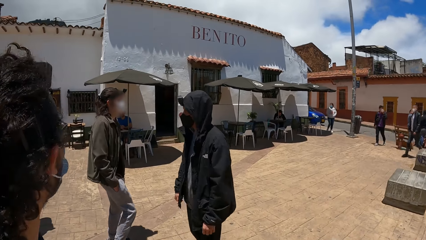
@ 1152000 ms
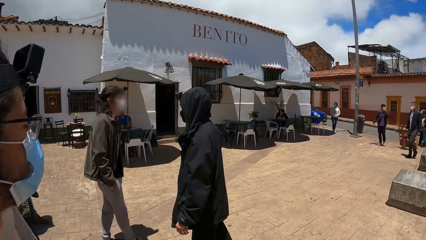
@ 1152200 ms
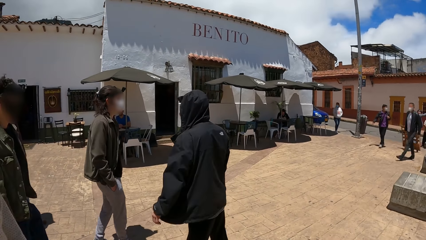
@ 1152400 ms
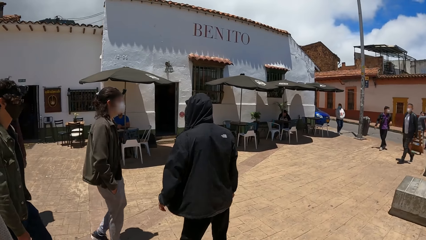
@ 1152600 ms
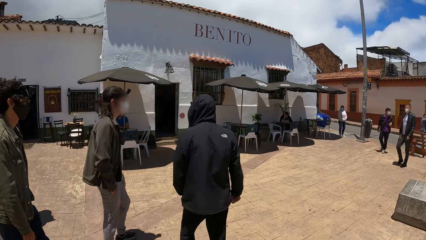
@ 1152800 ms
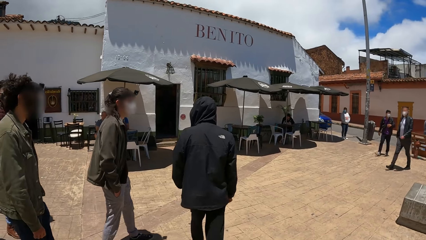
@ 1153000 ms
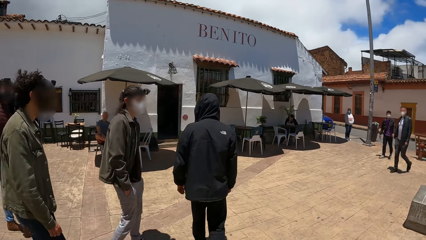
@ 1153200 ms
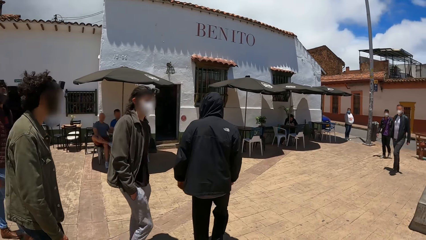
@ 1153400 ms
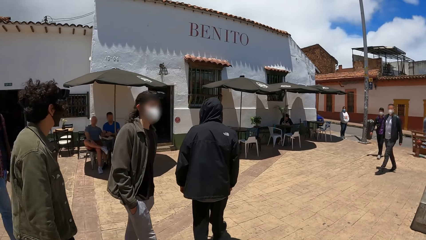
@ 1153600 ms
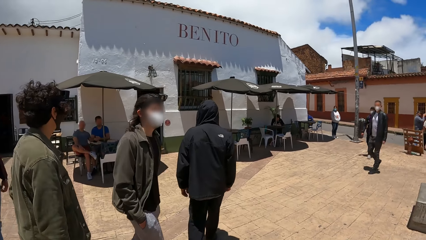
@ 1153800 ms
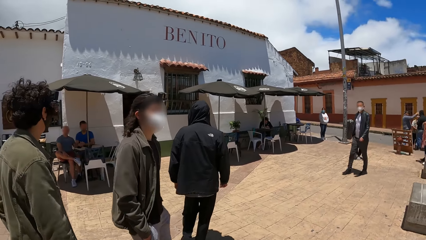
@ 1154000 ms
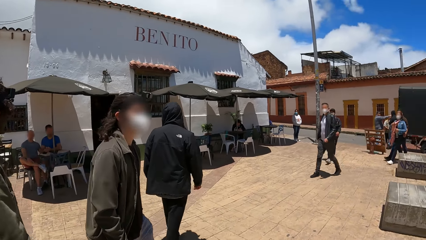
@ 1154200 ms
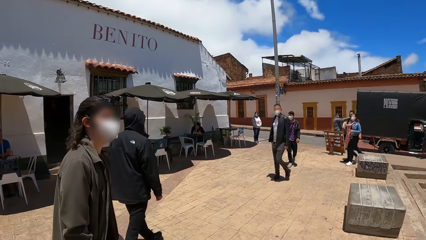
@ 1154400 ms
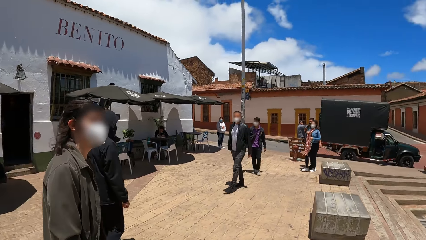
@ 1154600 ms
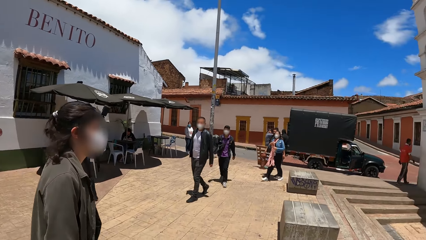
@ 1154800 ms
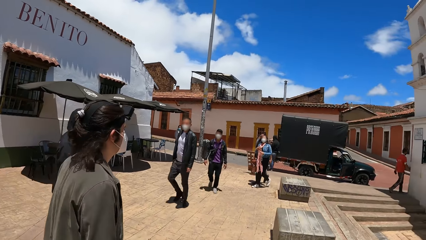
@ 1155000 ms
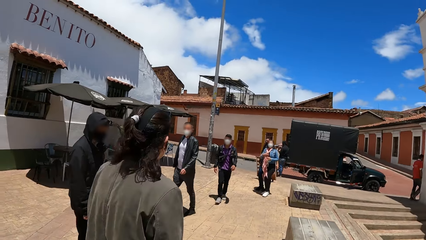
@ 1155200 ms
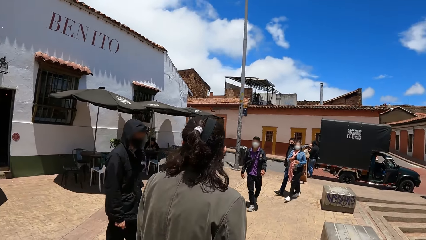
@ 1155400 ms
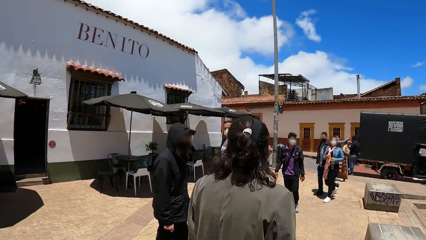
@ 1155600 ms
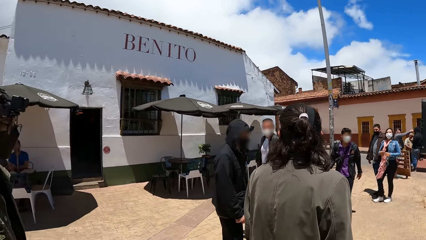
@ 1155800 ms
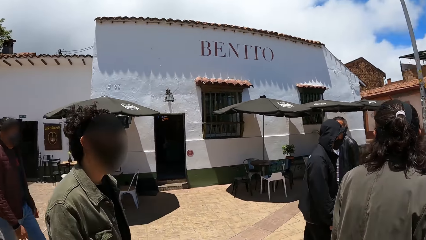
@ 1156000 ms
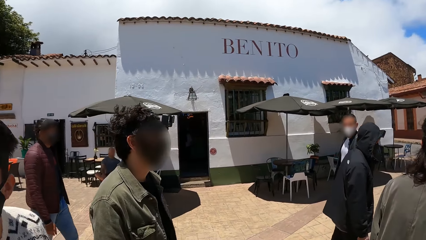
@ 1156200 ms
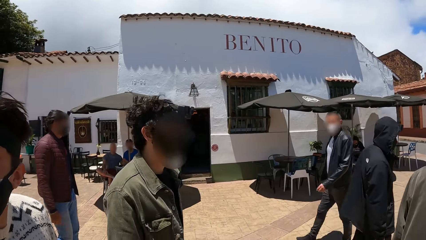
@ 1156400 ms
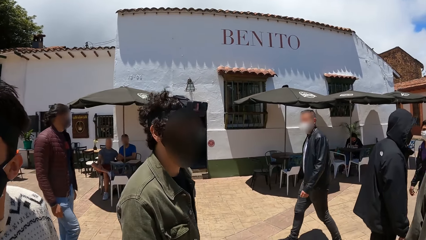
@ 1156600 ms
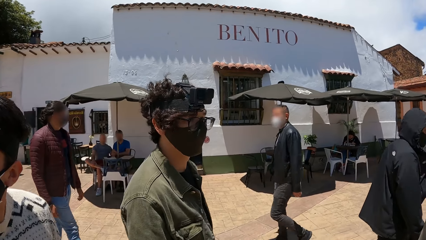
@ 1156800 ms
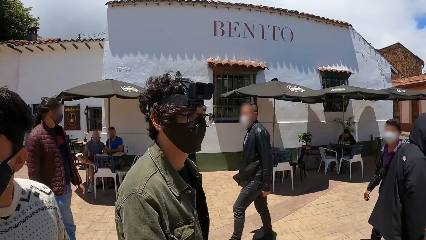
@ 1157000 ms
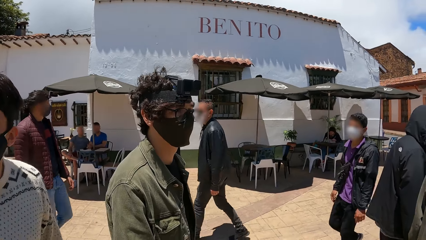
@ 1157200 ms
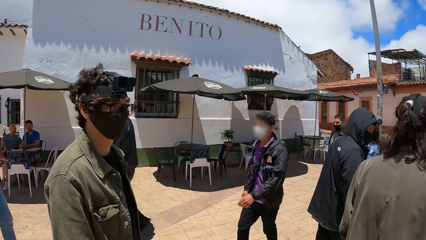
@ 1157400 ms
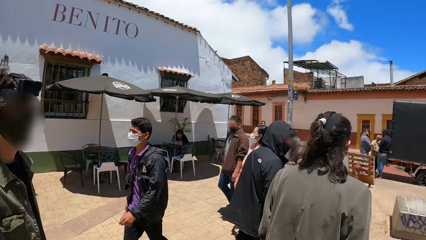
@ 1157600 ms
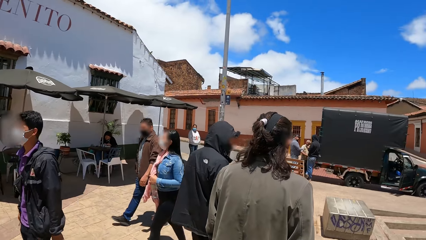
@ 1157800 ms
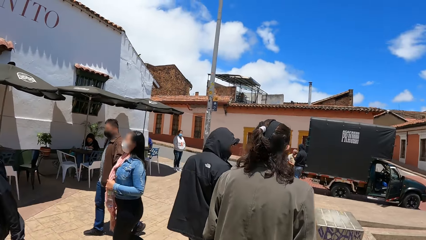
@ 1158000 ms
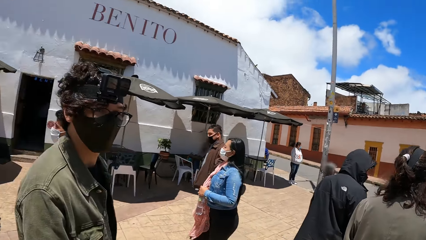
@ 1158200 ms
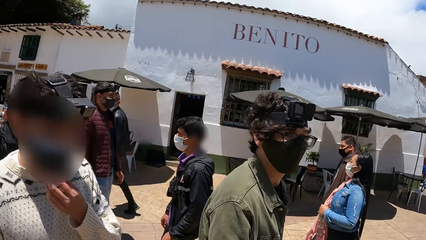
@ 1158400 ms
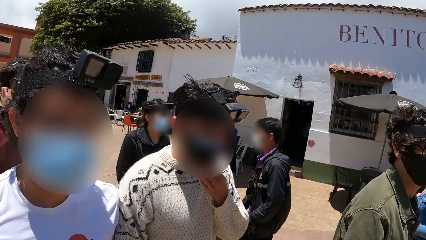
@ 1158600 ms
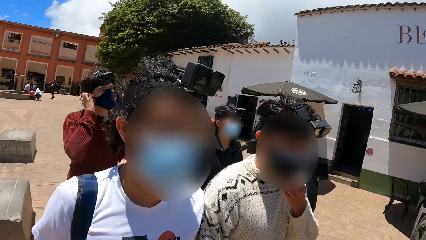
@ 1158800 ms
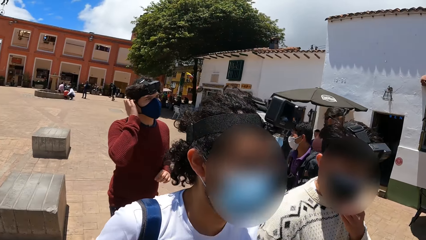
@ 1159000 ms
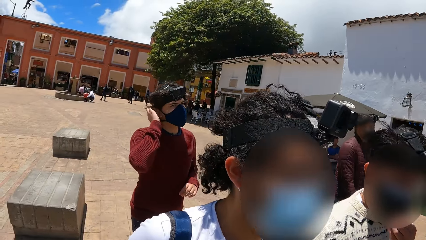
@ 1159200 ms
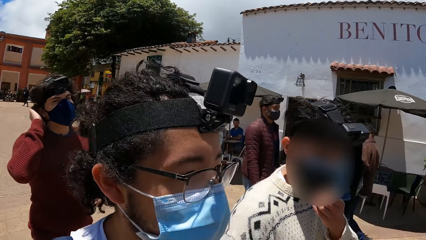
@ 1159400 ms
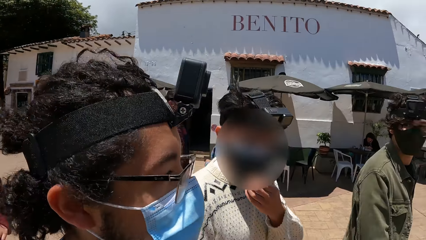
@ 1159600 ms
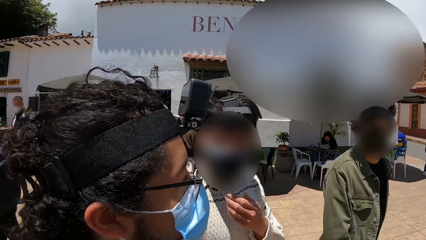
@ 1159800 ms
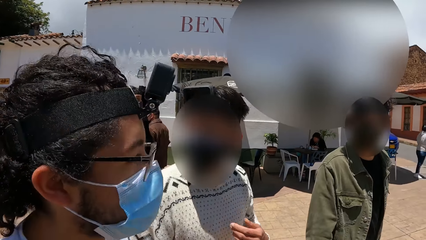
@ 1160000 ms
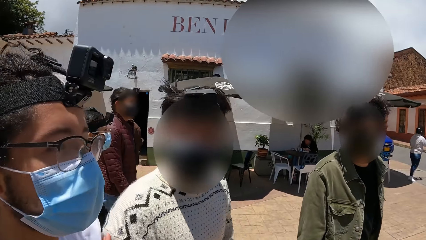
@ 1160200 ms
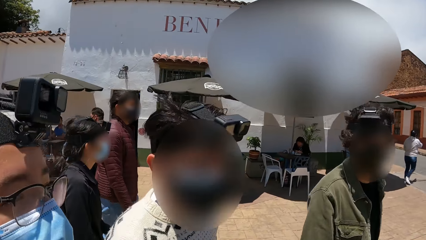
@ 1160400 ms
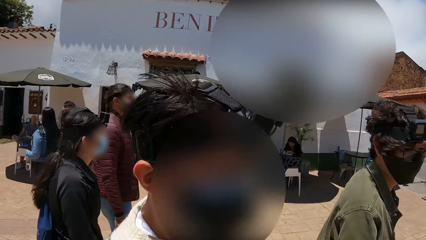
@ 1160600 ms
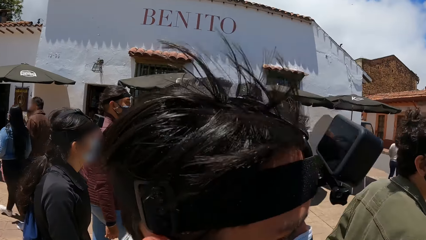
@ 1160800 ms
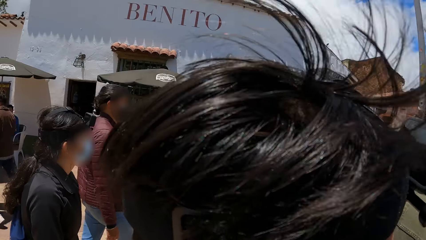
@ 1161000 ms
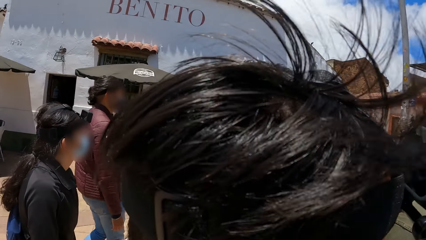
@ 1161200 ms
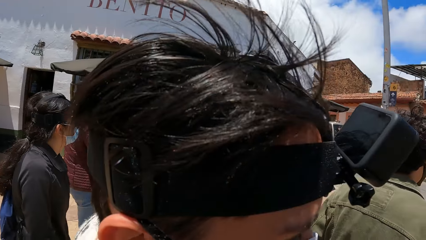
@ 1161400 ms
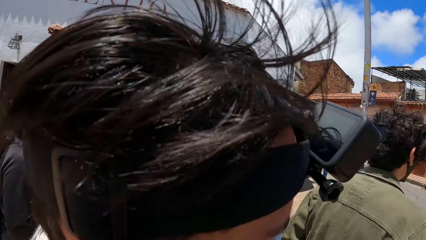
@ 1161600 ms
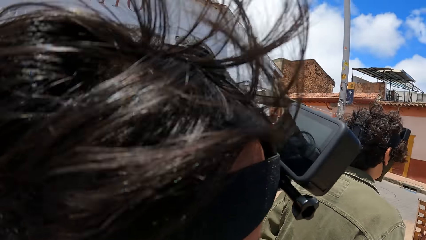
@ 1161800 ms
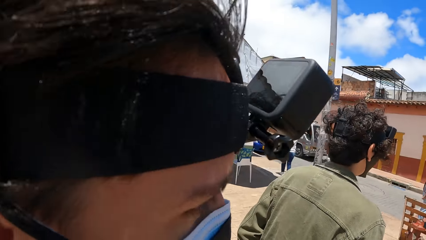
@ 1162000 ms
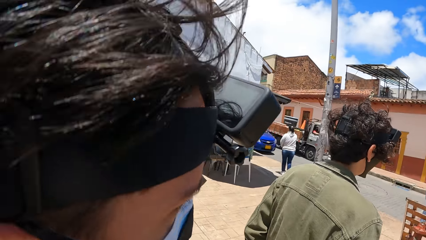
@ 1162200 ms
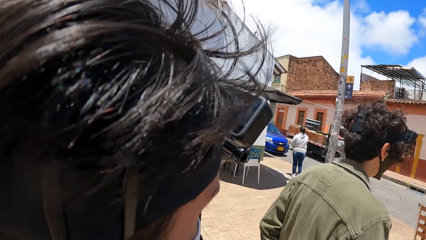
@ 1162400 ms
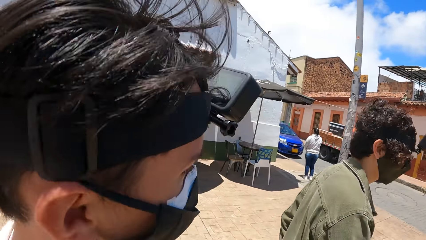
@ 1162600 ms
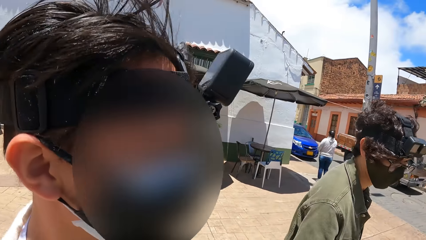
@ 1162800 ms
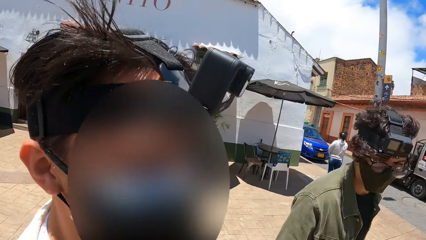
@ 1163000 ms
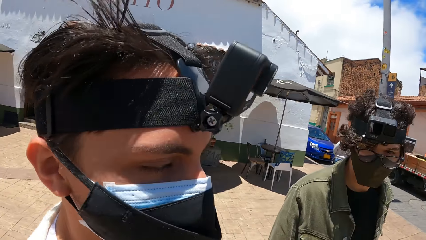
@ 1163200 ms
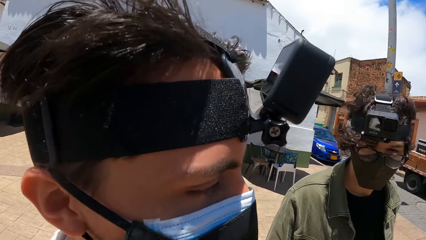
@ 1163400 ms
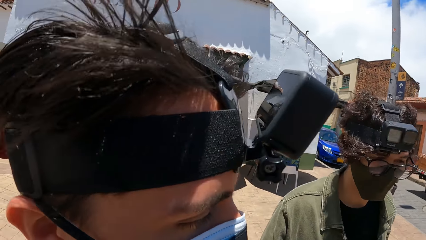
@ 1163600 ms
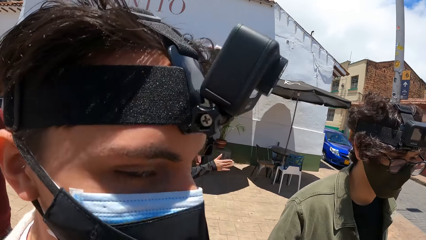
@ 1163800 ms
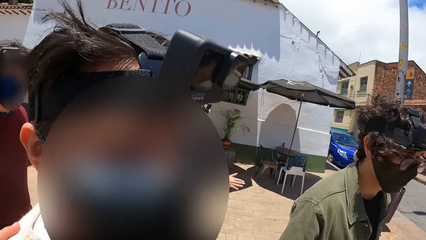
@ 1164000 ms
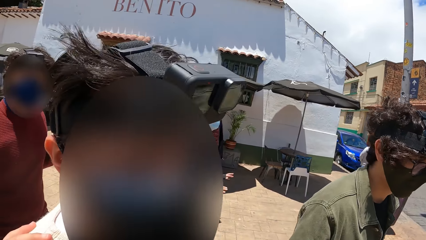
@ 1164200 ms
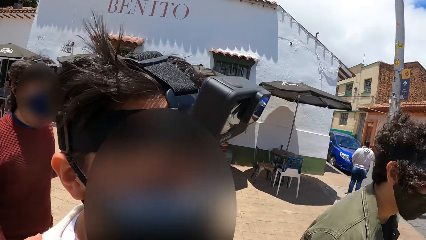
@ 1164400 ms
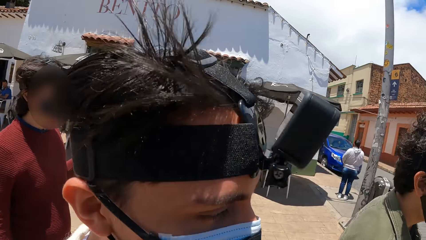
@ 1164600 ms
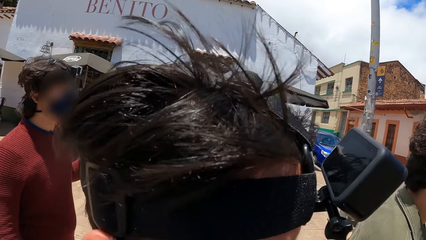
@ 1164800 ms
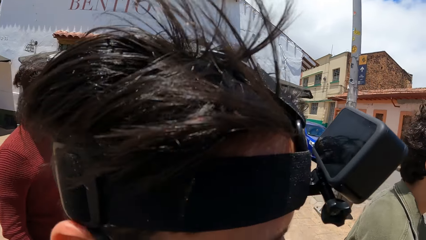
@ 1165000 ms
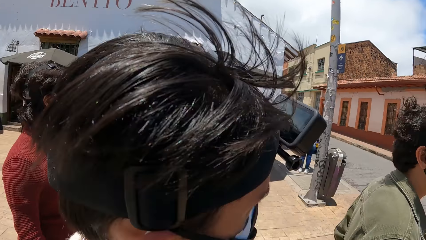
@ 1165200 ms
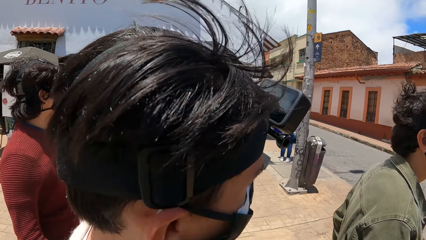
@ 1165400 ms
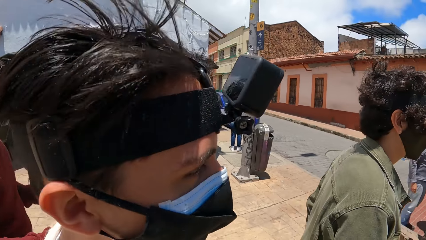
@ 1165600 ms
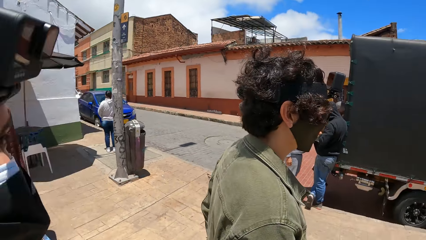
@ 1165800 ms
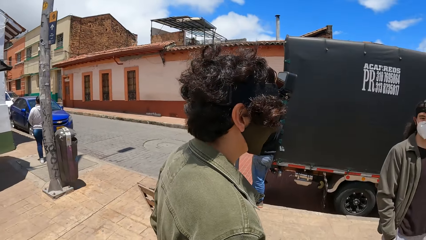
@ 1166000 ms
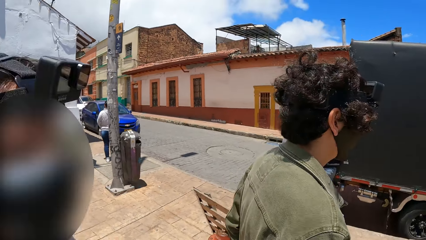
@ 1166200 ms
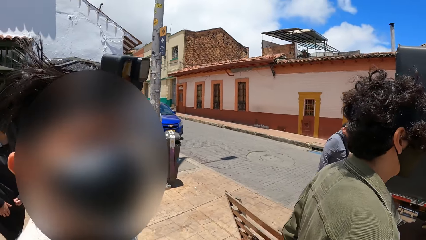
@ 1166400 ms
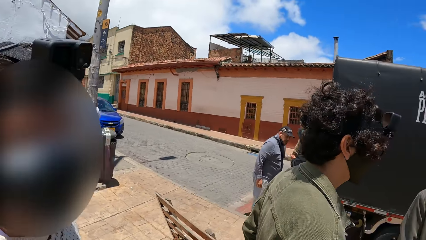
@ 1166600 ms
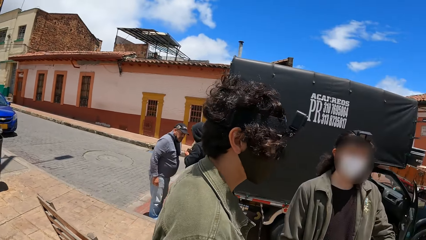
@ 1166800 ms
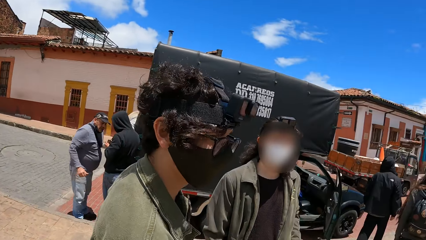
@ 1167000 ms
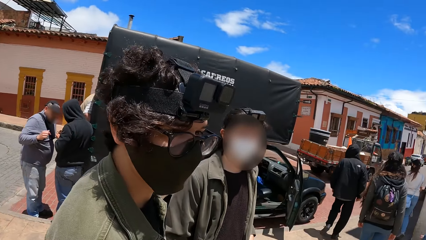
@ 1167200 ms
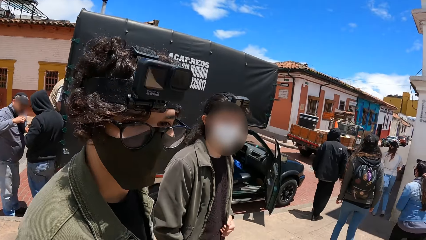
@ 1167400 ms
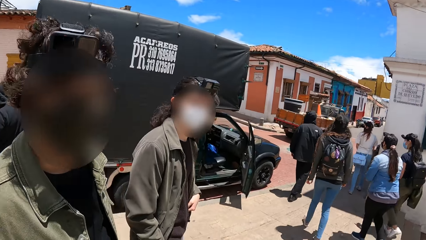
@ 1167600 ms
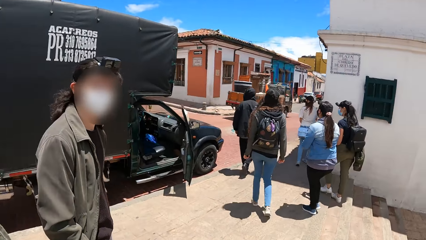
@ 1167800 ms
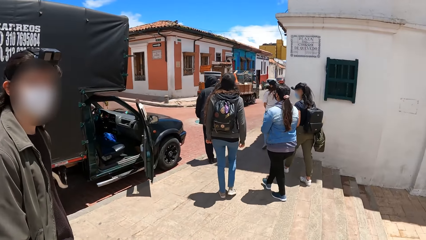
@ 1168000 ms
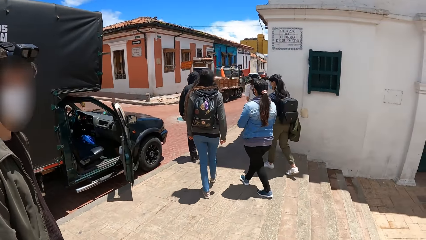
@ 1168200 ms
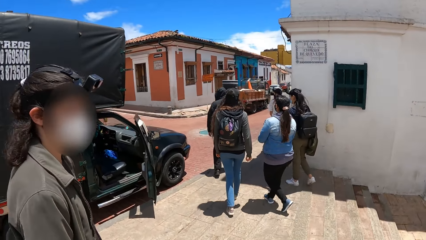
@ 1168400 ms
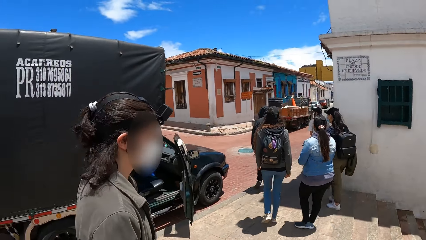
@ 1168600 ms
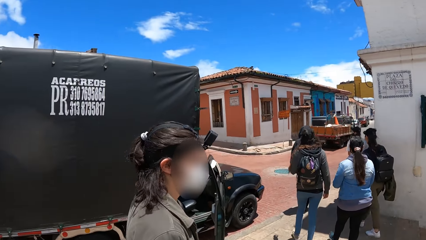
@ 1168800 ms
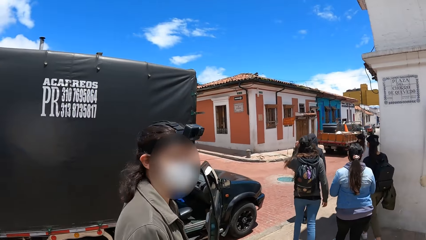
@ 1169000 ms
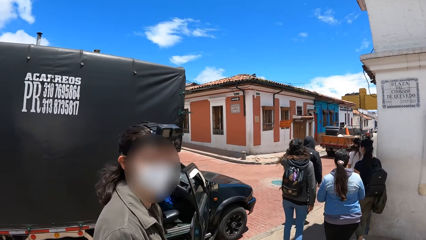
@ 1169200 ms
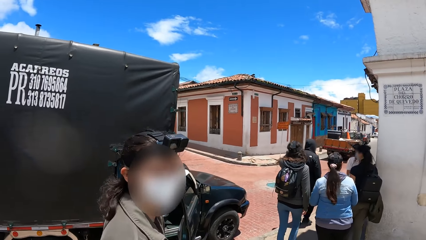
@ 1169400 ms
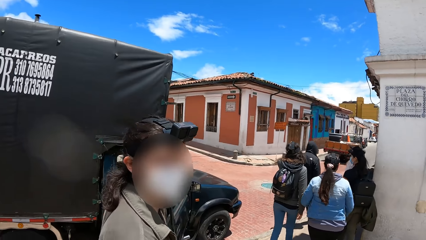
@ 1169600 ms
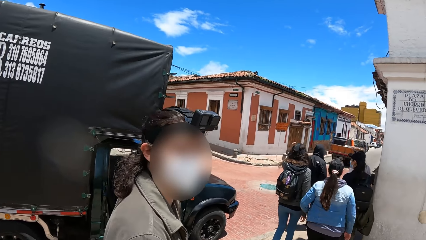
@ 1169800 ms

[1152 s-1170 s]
The man turns away from the camera wearer. The man walks away from the camera wearer. The camera wearer walks around with friends. A man holds his right ear with his right hand. The camera wearer turns to the friends. Another man touches his chin with his right hand. The camera wearer interacts with a person. They walk toward a black van. They interact with another person.
